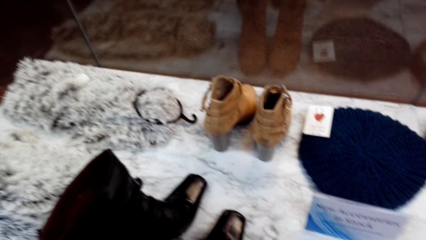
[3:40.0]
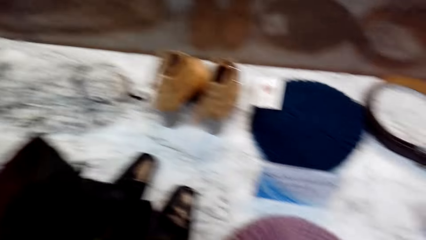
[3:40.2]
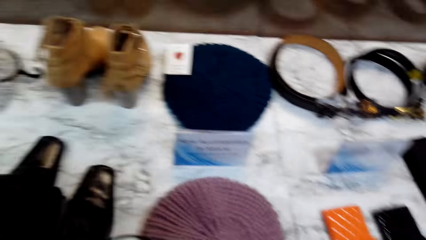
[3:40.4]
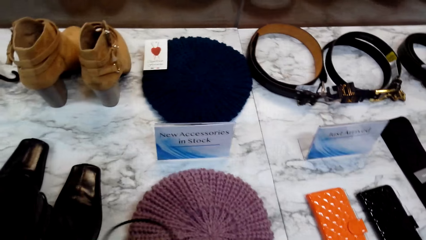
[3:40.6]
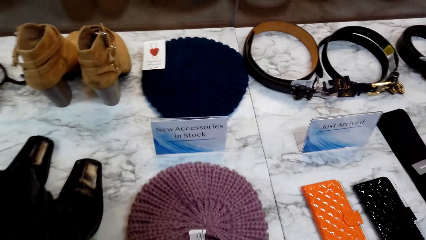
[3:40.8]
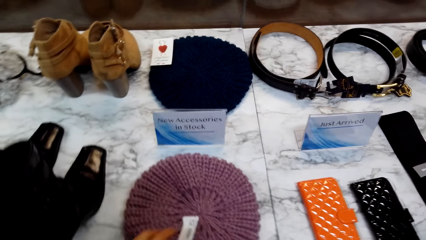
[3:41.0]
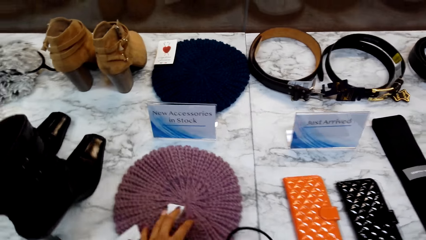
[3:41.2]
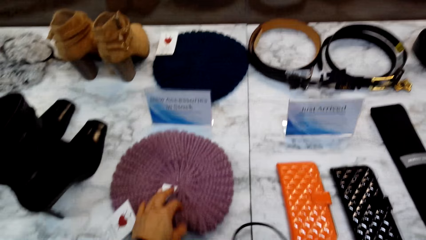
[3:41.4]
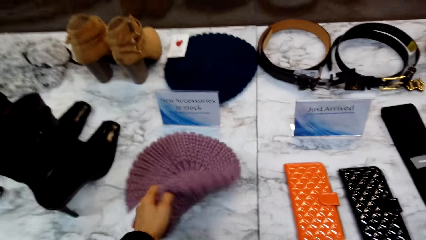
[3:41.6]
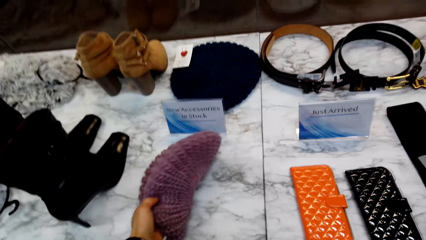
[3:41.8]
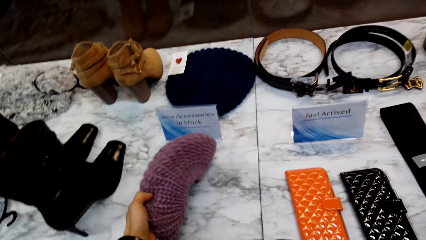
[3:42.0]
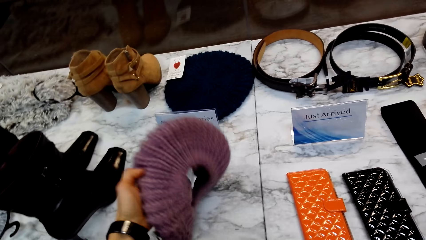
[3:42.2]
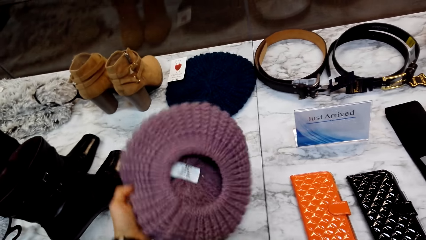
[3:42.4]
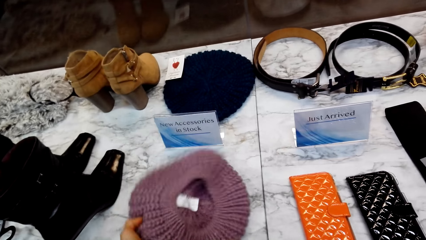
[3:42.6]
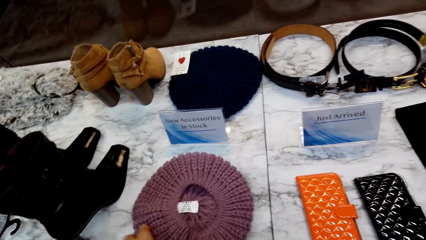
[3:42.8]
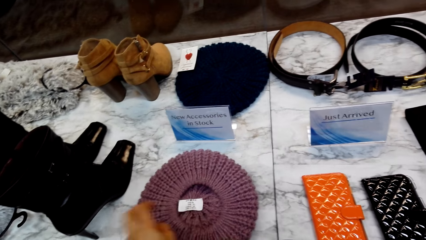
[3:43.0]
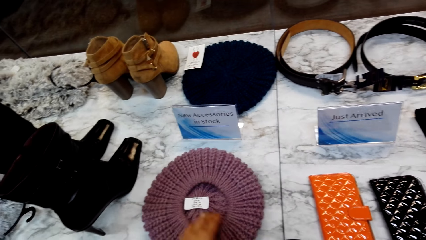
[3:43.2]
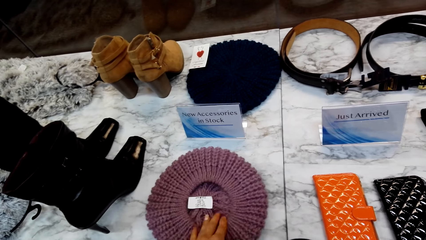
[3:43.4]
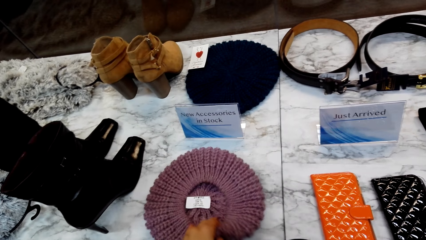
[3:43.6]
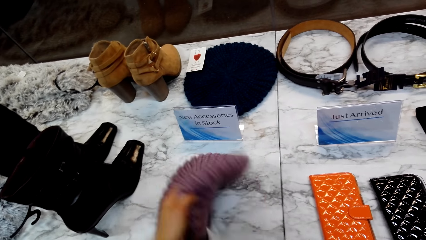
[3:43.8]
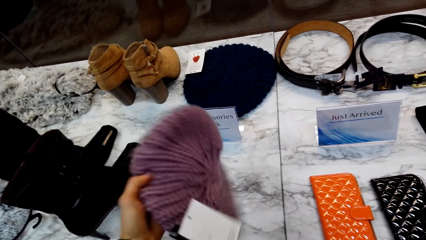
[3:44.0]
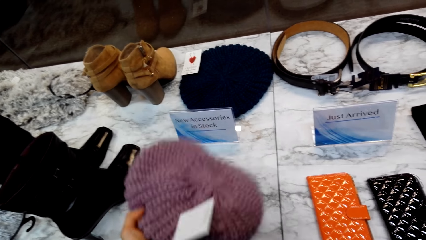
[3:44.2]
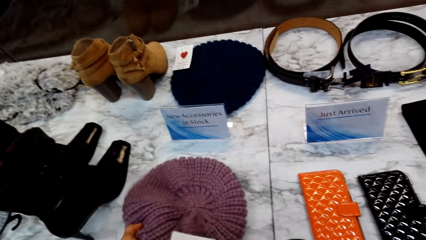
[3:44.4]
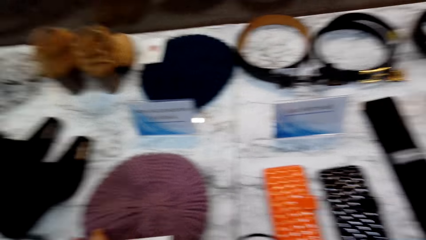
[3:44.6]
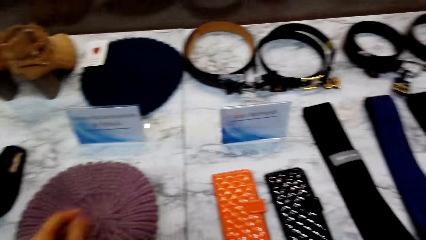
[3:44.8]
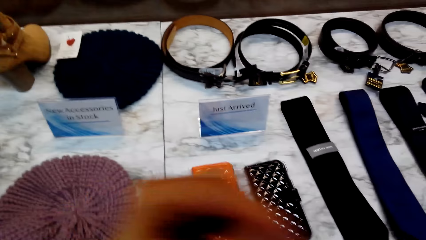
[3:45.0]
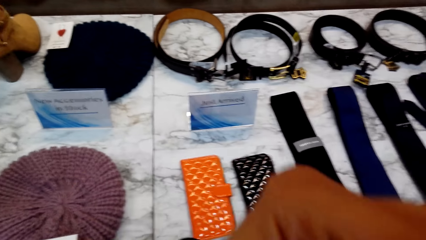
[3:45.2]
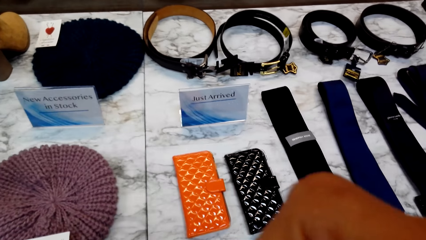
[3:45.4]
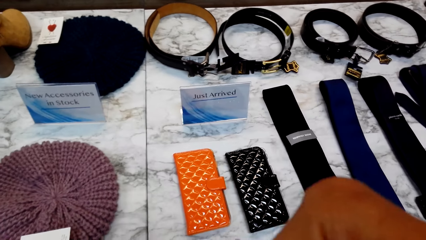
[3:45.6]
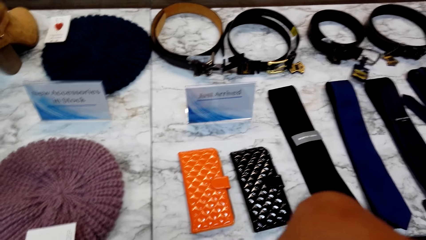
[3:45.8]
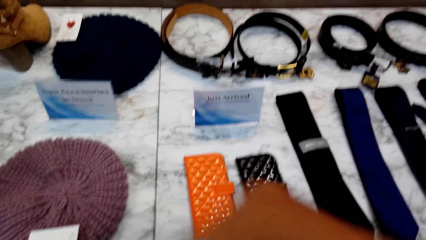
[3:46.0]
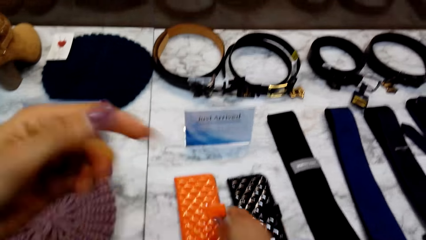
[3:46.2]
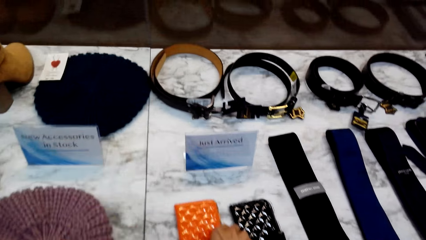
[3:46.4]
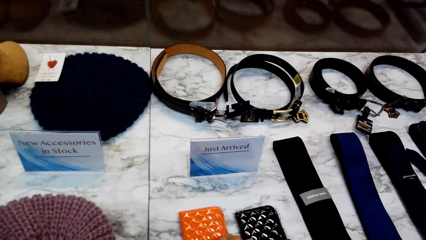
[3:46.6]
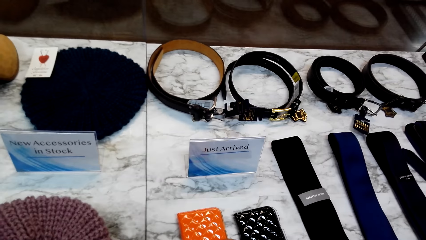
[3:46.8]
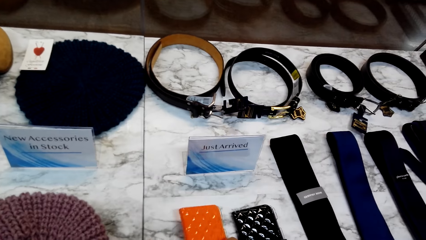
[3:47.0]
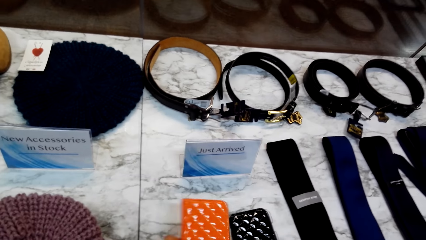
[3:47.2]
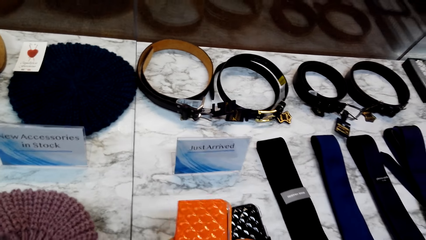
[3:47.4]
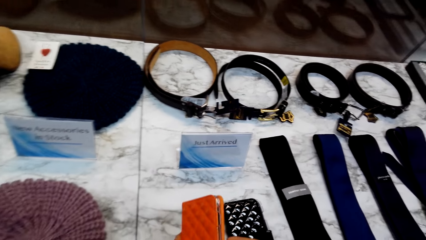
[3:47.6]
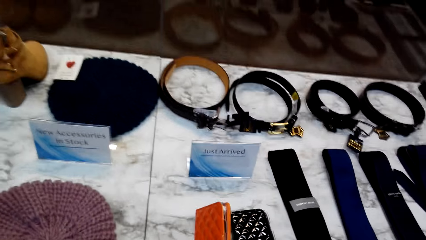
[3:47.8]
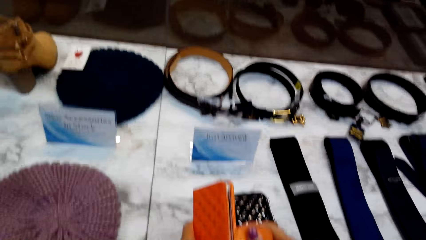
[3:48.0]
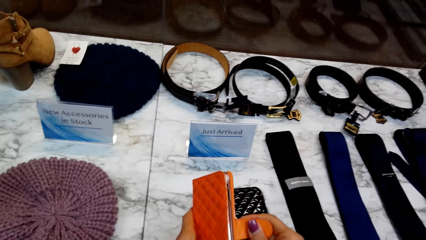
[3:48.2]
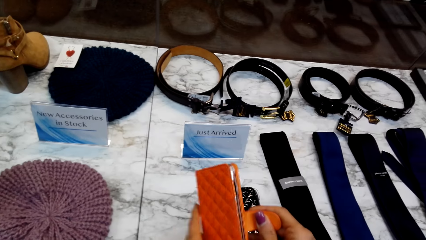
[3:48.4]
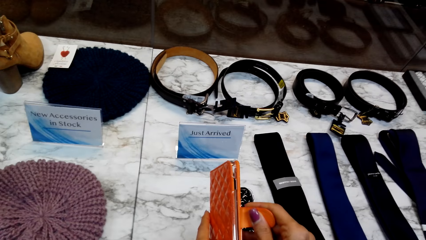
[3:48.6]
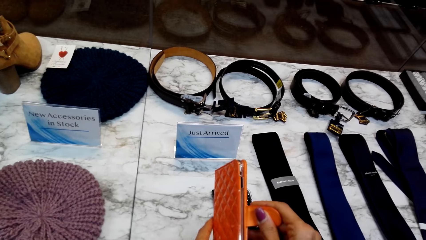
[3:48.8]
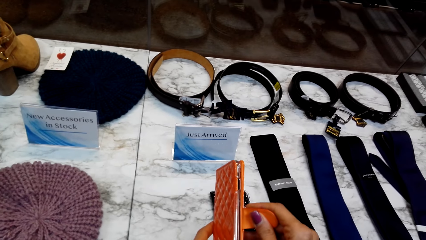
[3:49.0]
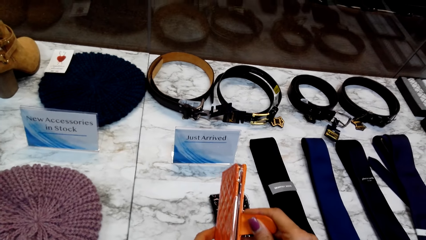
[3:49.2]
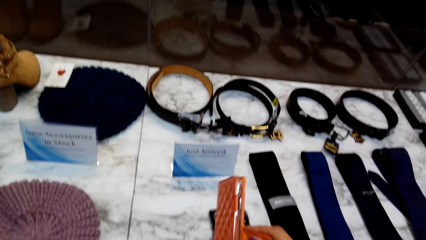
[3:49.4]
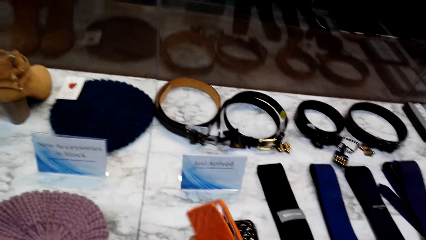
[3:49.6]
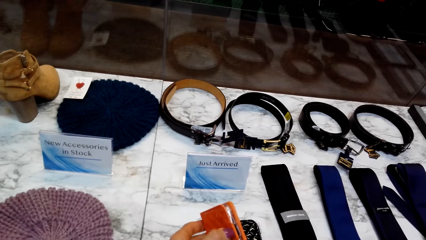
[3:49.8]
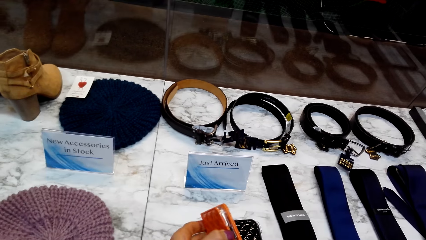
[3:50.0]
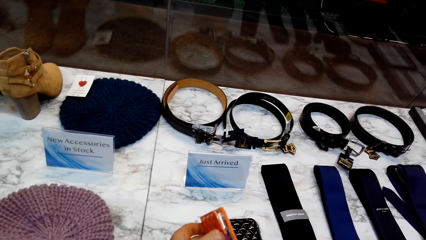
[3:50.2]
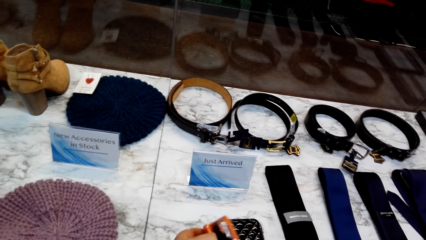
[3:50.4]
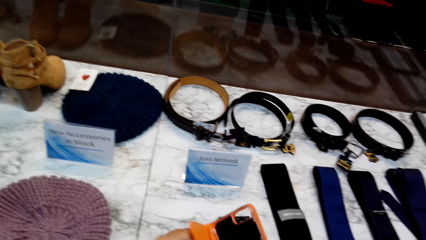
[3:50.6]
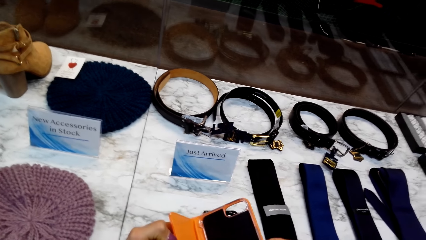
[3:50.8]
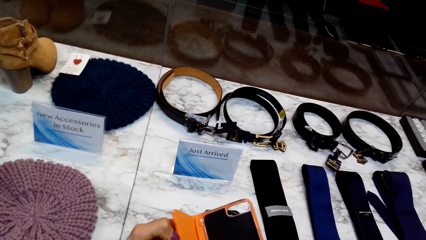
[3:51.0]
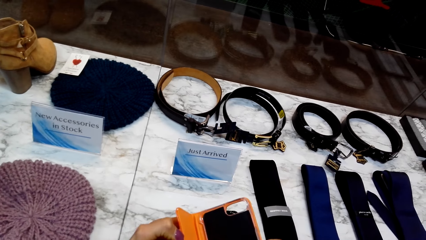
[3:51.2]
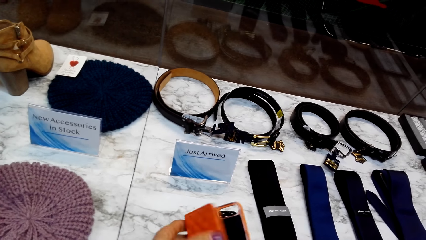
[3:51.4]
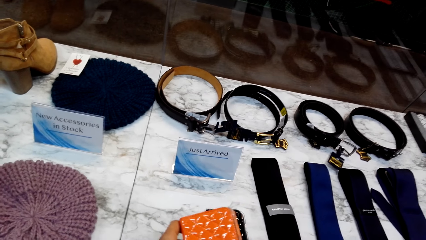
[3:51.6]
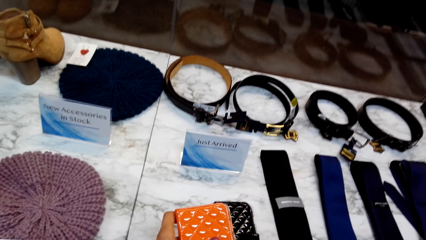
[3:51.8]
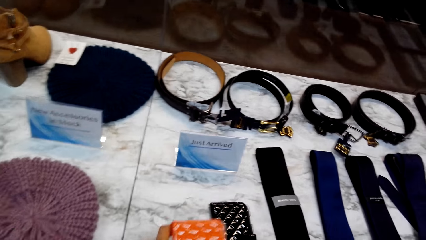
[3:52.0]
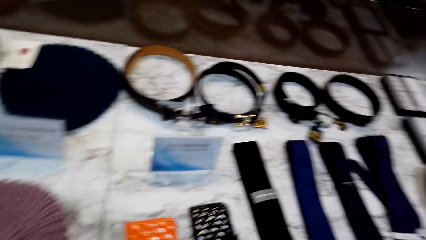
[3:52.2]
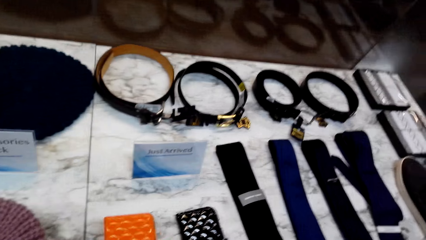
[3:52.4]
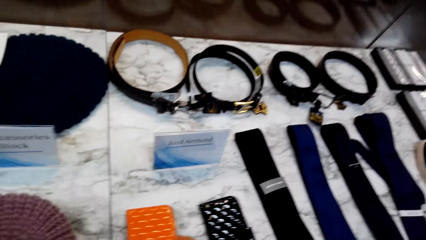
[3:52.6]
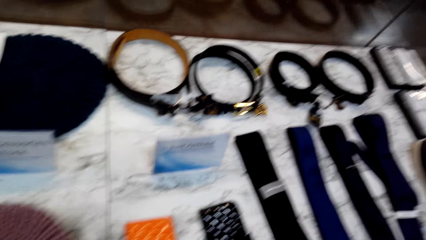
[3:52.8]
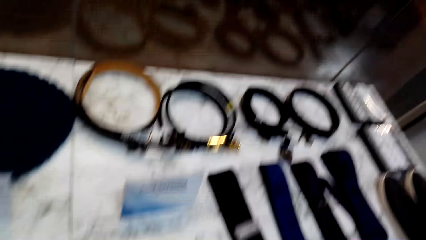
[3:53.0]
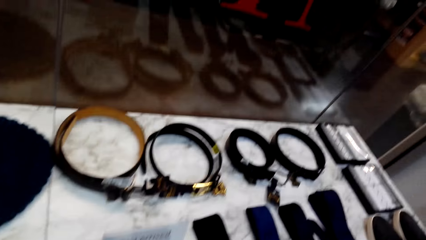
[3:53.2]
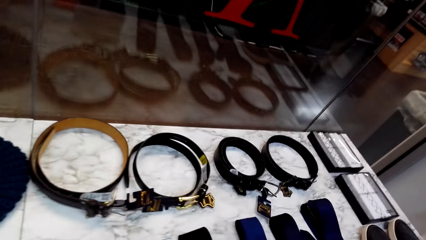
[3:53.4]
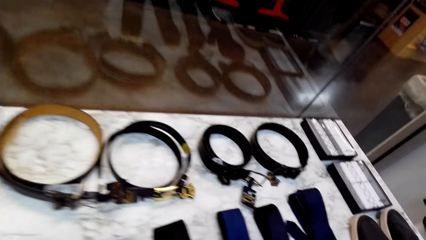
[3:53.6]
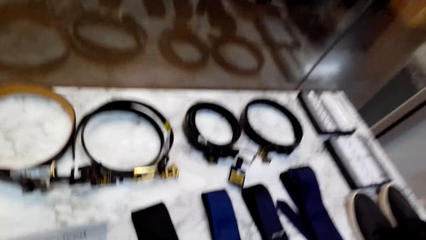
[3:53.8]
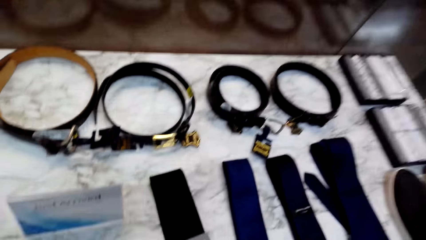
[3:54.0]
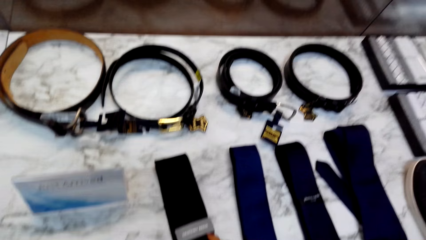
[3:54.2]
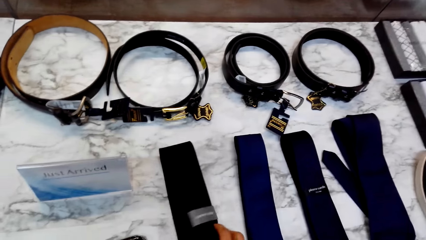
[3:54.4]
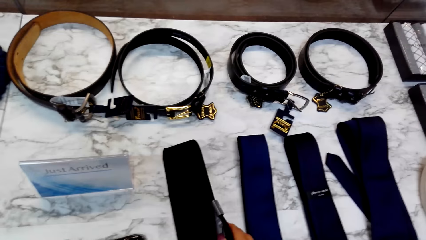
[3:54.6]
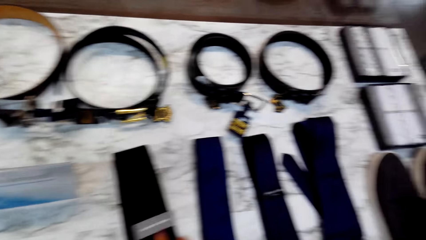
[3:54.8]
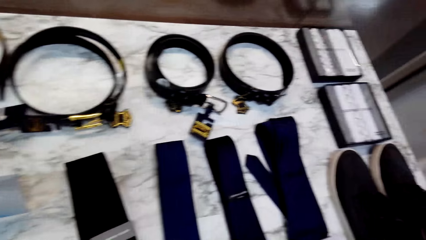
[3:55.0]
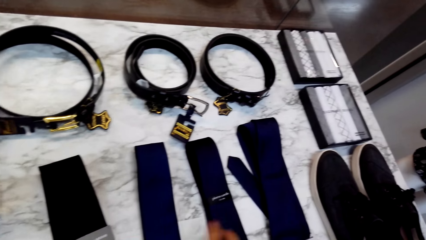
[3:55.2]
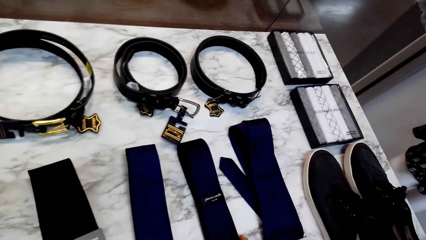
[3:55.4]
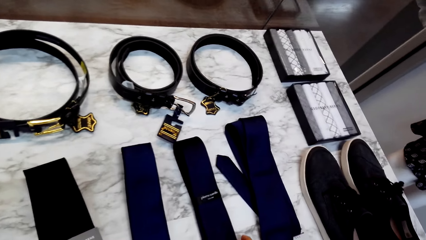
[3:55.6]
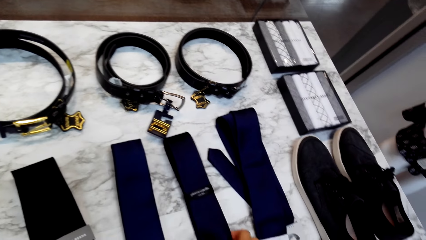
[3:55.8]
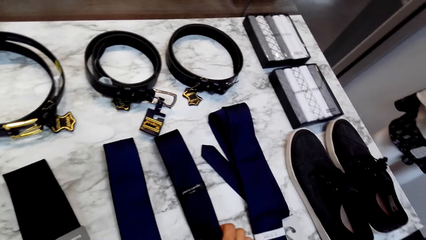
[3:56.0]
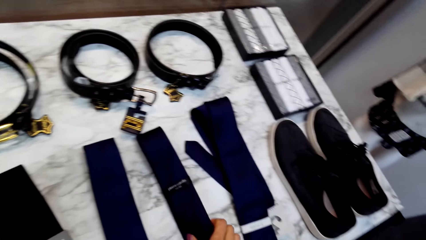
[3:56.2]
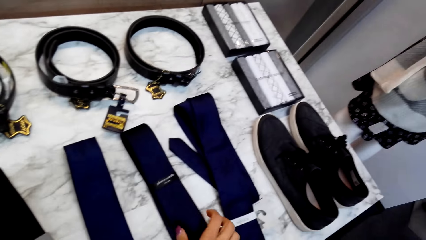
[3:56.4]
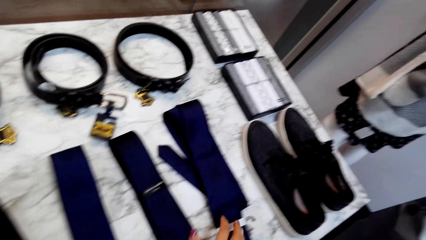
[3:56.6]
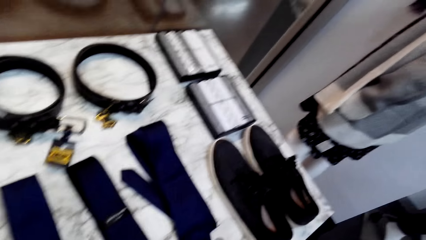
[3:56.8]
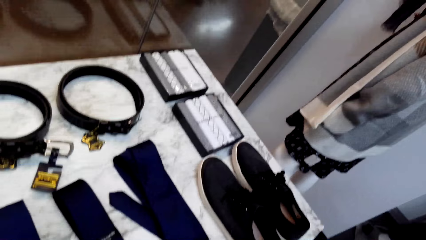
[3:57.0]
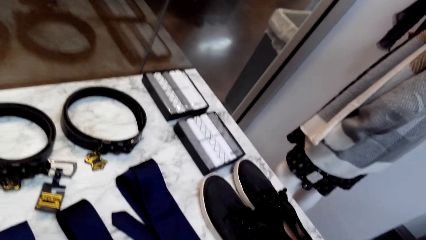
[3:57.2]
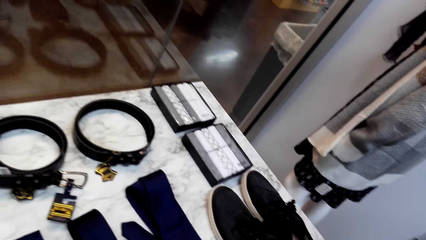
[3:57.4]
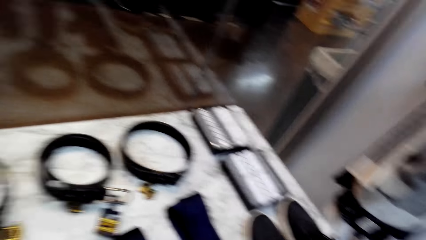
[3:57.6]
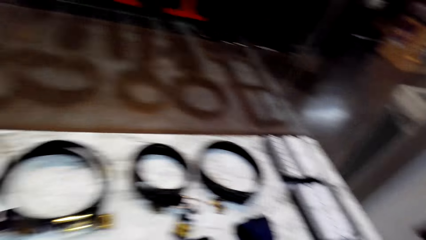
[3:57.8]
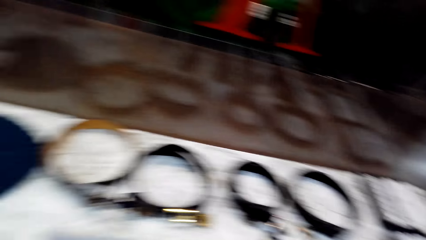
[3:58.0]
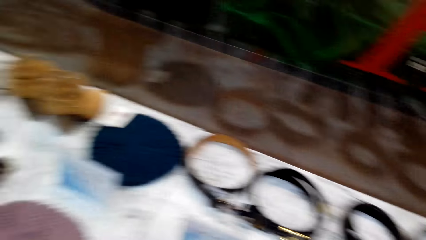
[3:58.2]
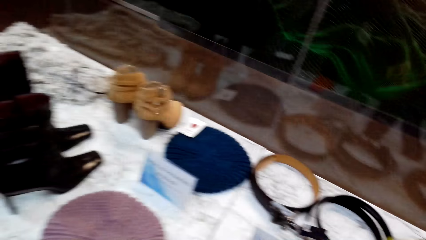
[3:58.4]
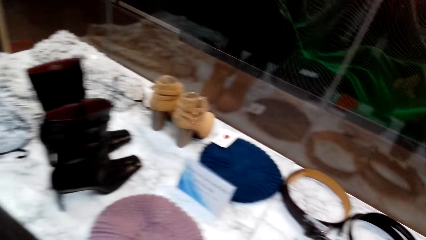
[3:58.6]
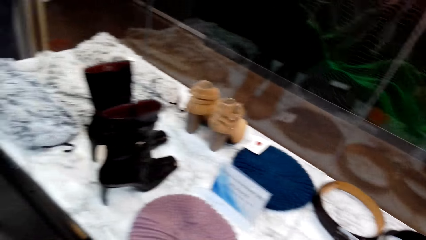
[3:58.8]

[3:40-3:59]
The camera wearer turns the knitted beret on the display table. She picks the hat. She moves her hand. She picks up a lady wallet or cell phone case from the display table. She opens the lady wallet and closes the lady wallet. She puts the cell phone case down. She touches the ties on the display table. She walks in the supermarket.
